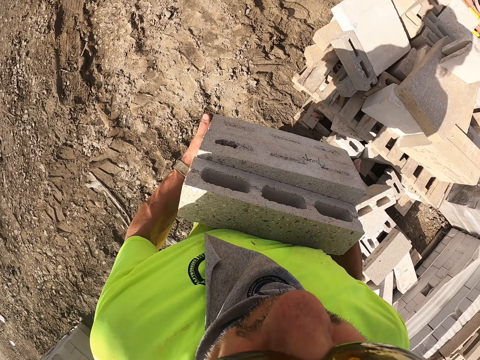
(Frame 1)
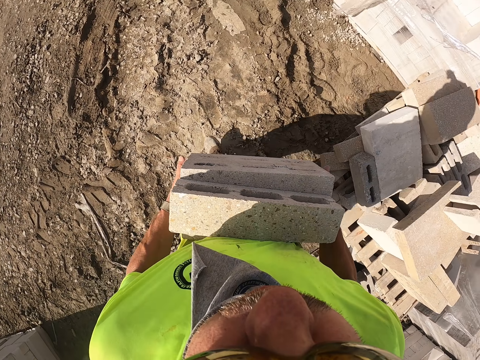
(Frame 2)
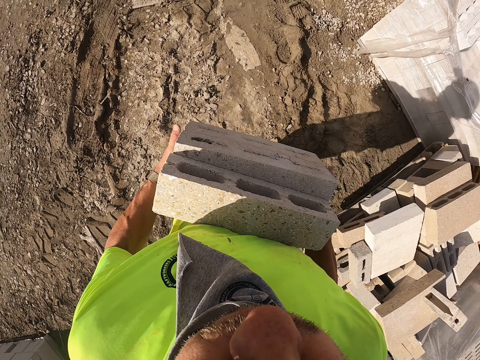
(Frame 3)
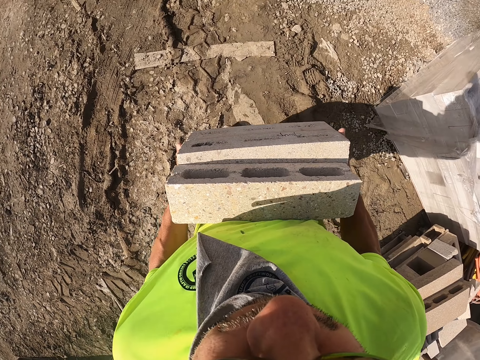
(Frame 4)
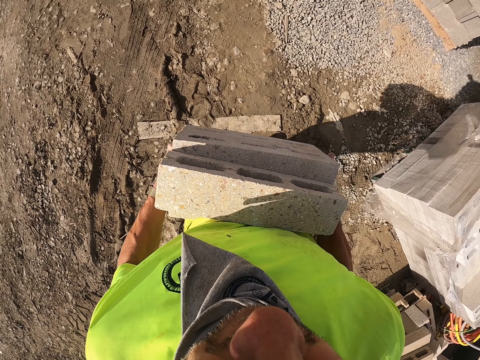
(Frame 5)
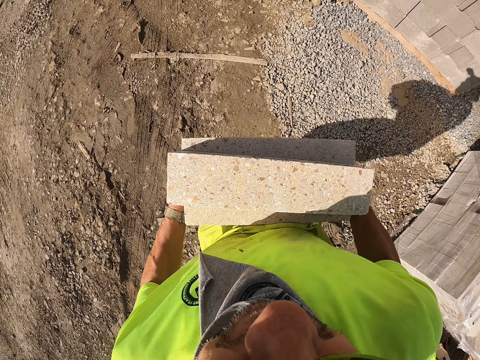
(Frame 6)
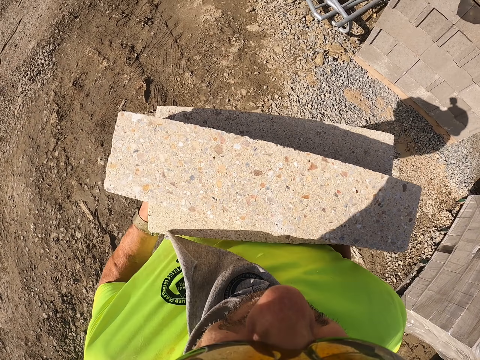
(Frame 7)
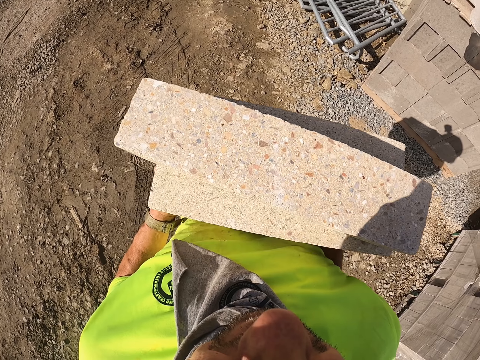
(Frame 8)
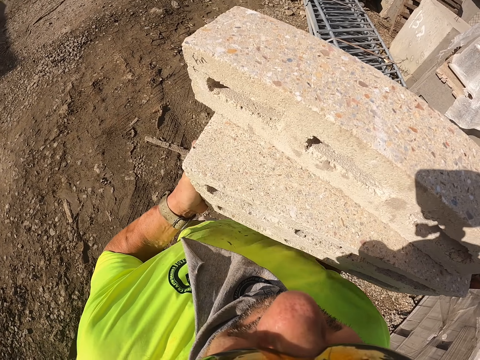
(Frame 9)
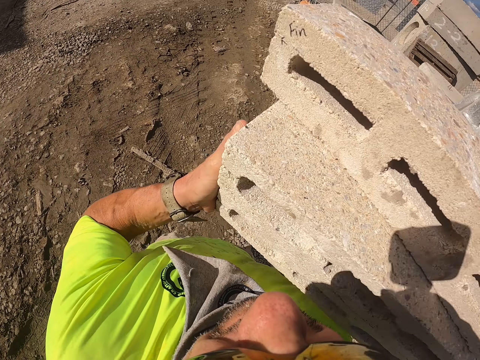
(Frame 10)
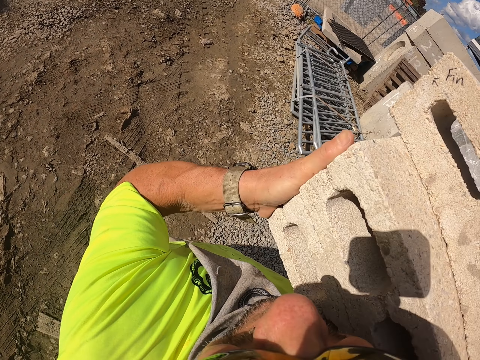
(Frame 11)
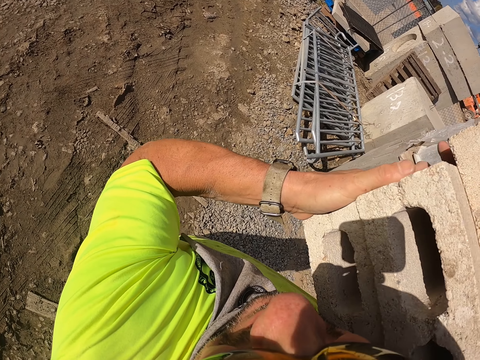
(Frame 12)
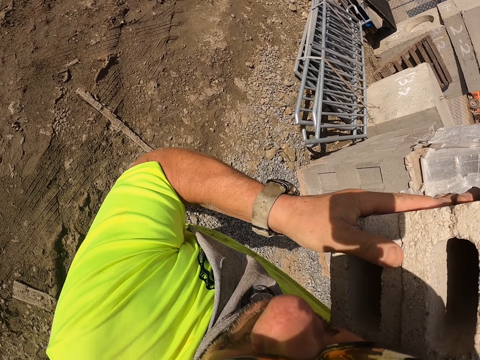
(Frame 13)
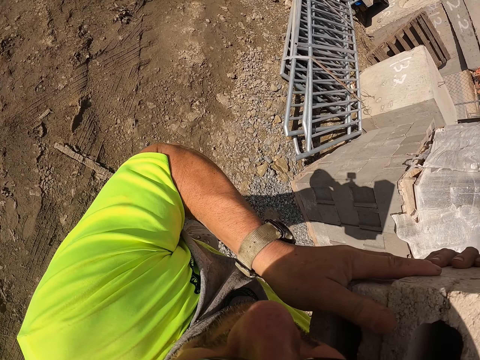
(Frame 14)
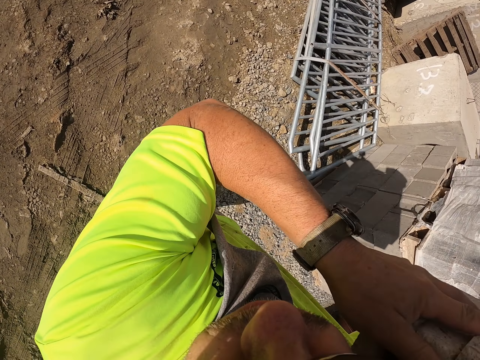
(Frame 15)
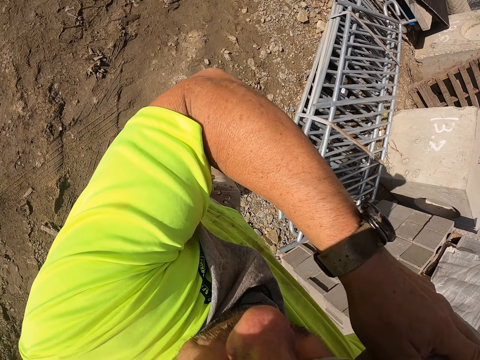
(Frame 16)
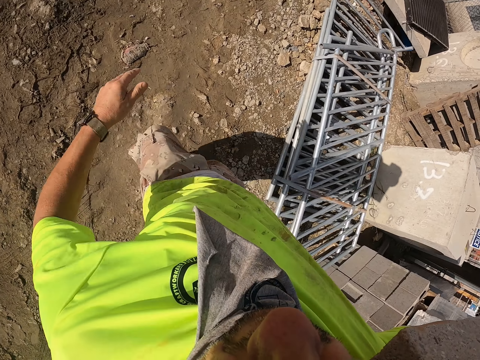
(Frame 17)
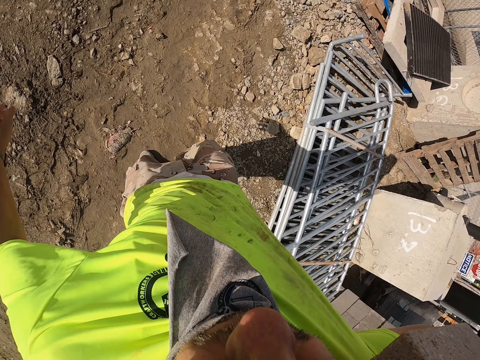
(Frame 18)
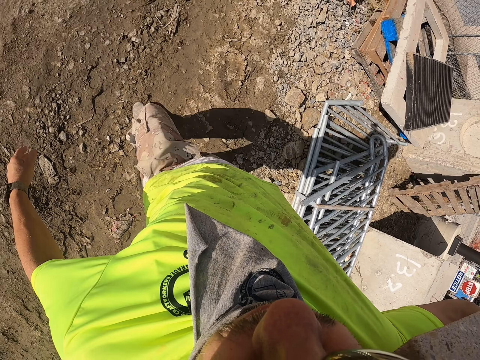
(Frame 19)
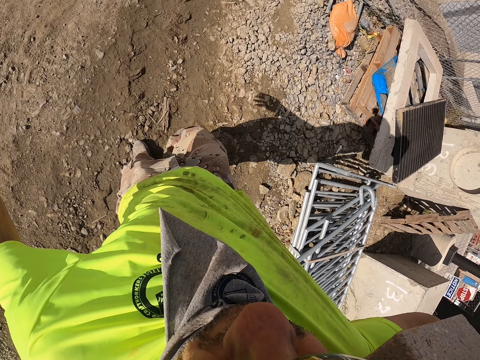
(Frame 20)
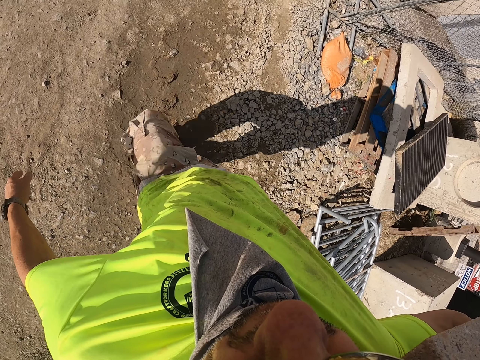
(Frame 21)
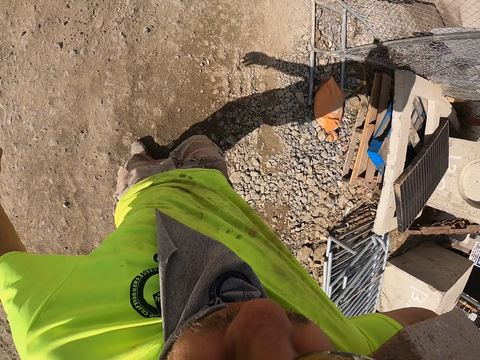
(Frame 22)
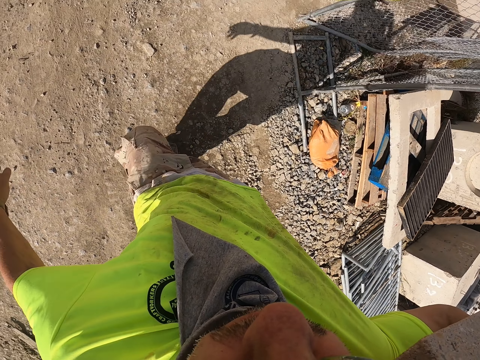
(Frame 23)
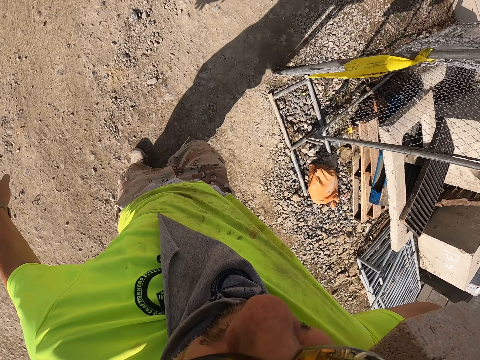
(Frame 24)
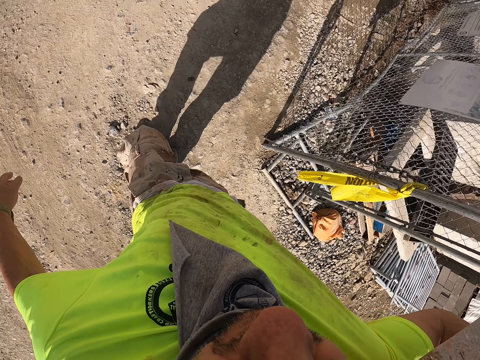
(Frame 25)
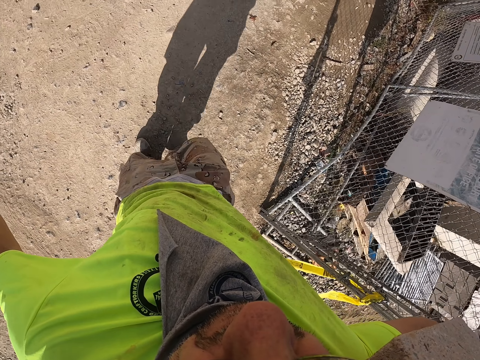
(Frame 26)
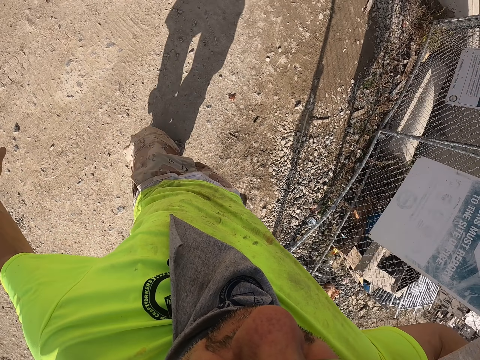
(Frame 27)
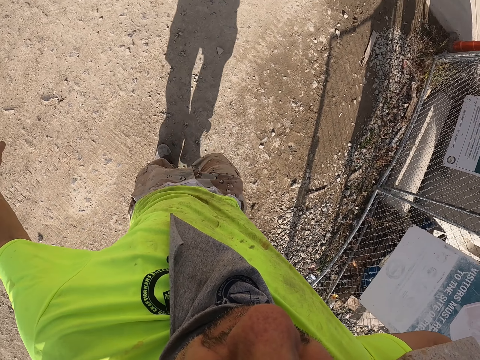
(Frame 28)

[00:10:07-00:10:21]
The camera wearer walks around the construction site. He walks away from the bricks. He puts the bricks on his shoulders. He walks around the construction site. He walks on the brickfield.

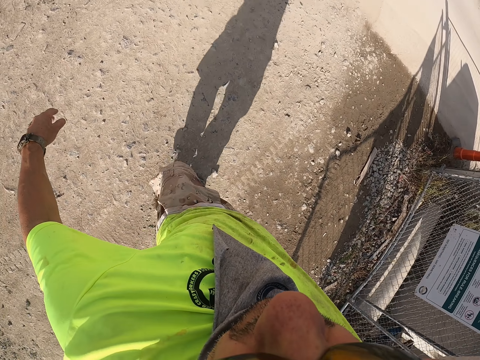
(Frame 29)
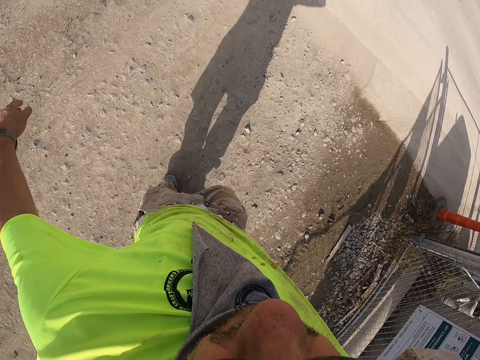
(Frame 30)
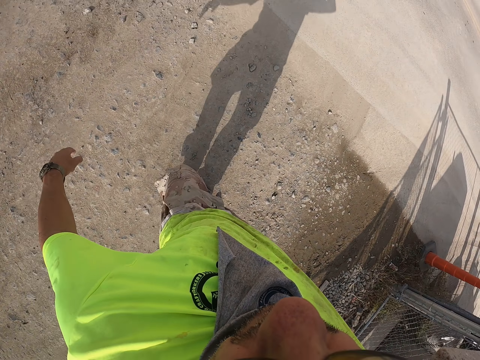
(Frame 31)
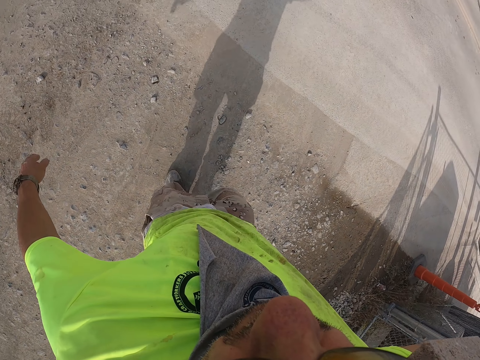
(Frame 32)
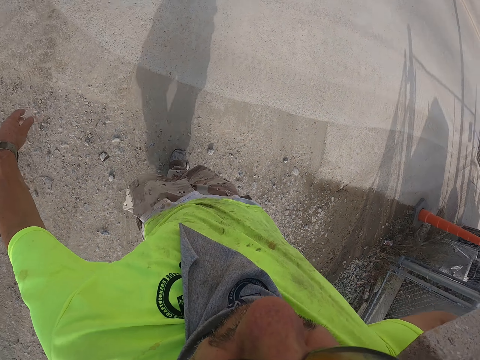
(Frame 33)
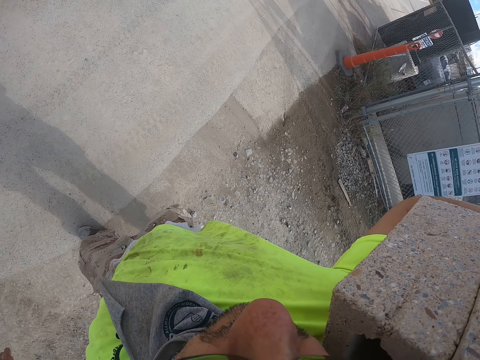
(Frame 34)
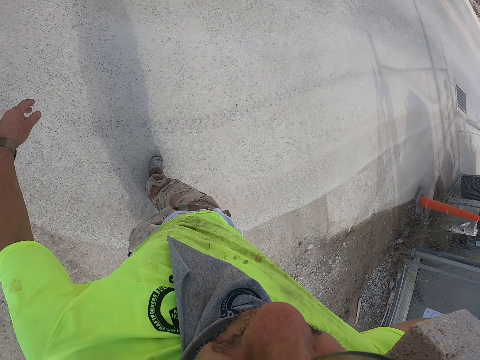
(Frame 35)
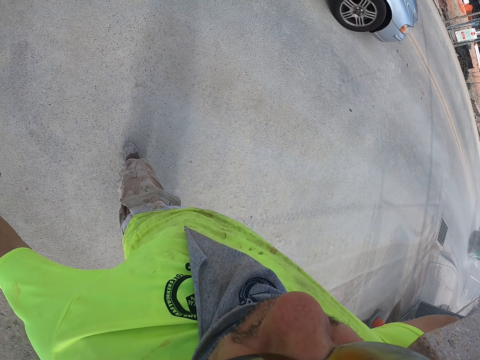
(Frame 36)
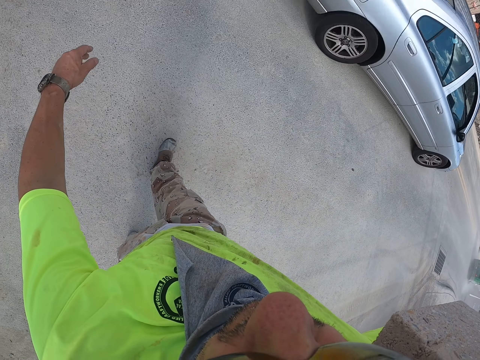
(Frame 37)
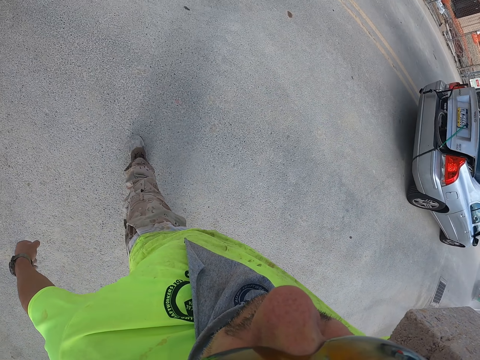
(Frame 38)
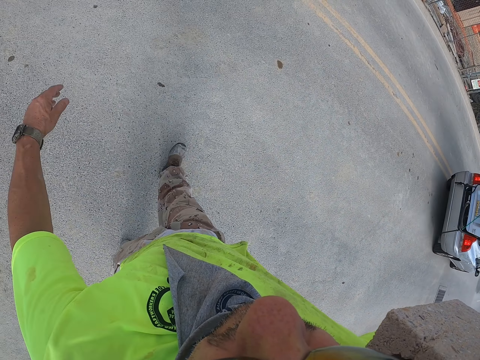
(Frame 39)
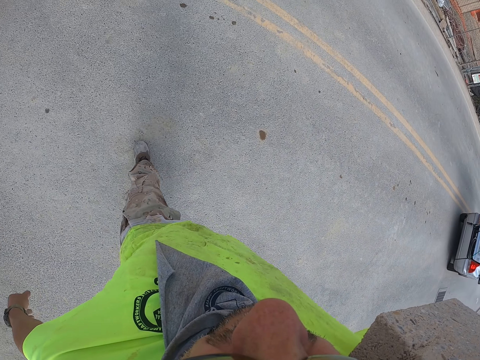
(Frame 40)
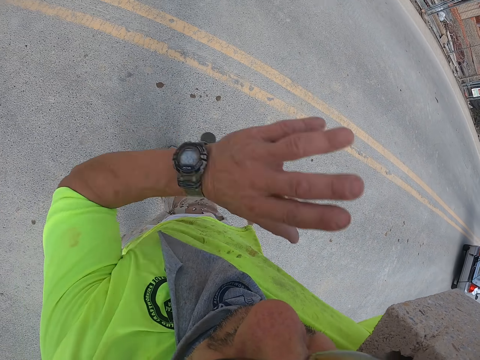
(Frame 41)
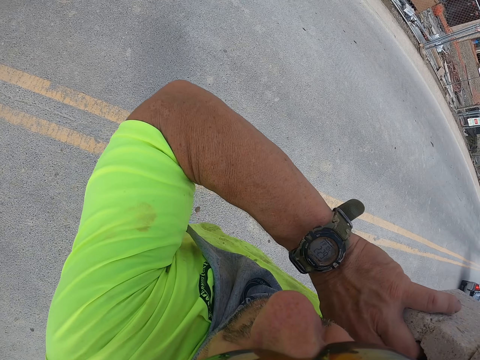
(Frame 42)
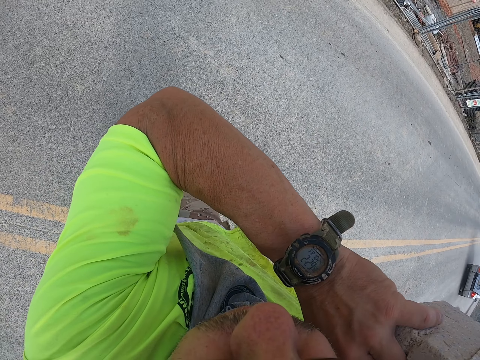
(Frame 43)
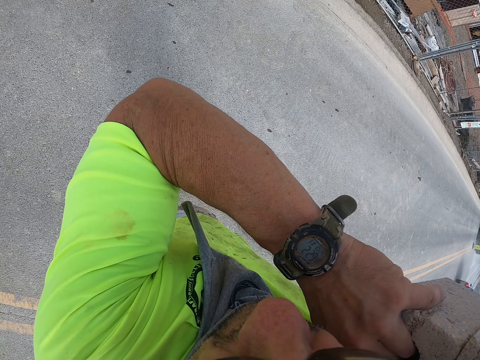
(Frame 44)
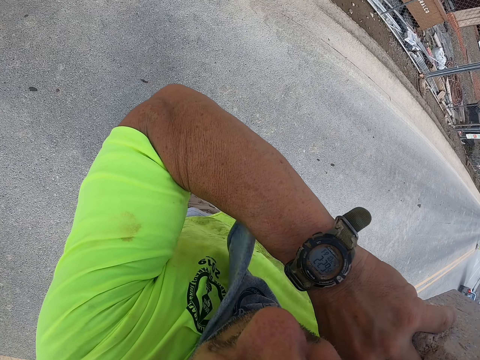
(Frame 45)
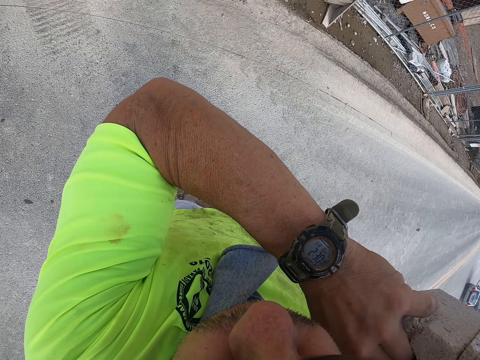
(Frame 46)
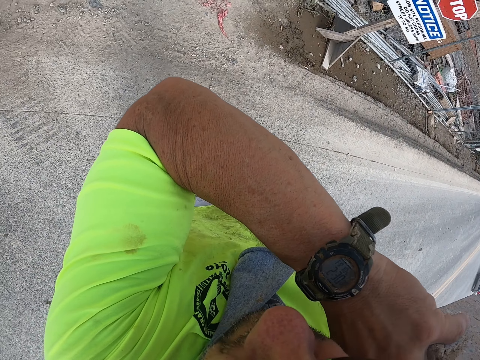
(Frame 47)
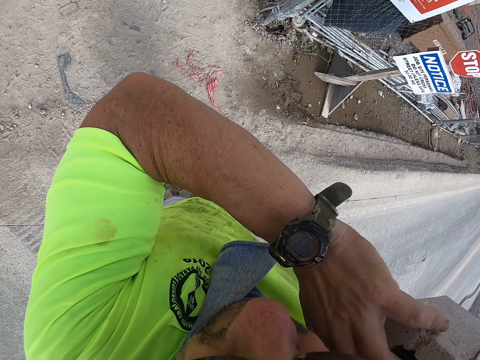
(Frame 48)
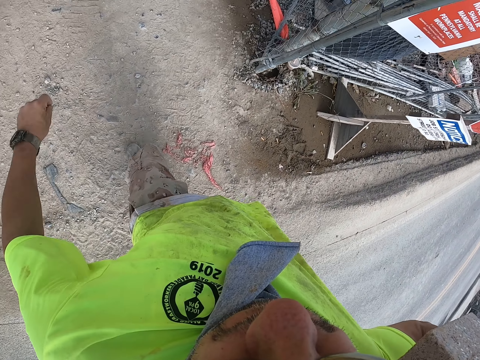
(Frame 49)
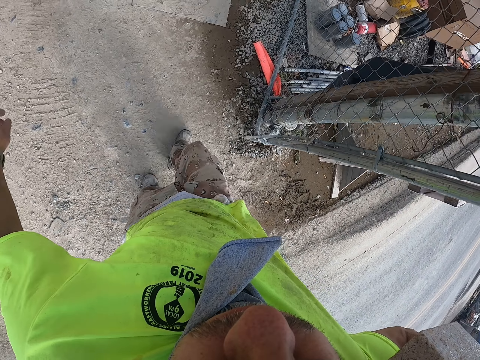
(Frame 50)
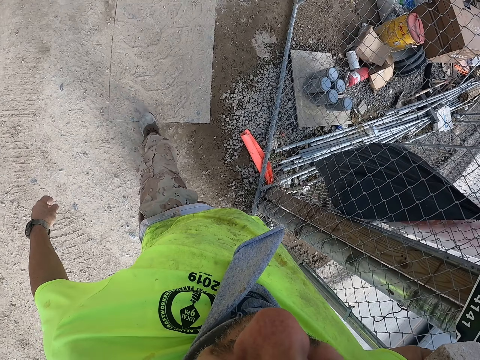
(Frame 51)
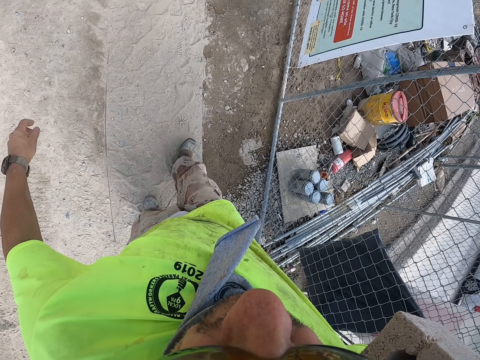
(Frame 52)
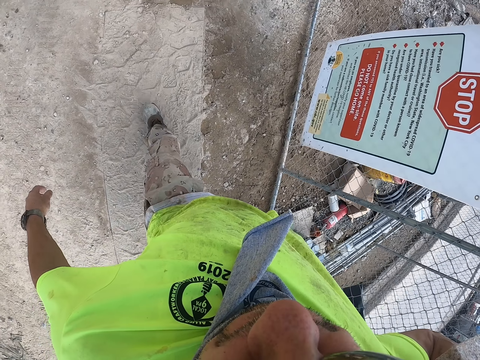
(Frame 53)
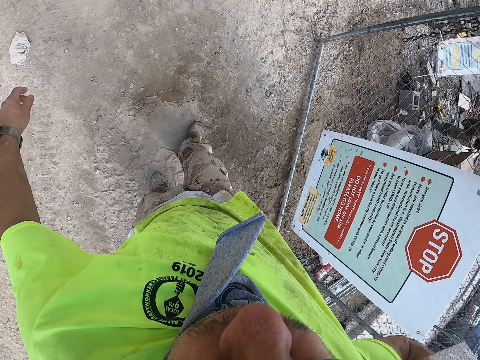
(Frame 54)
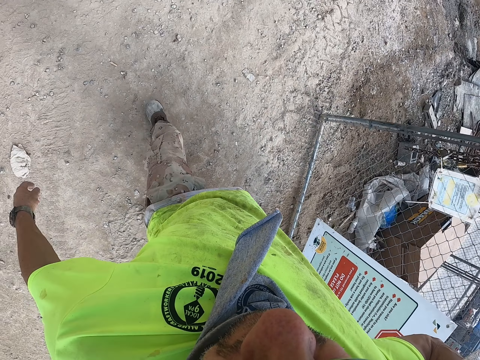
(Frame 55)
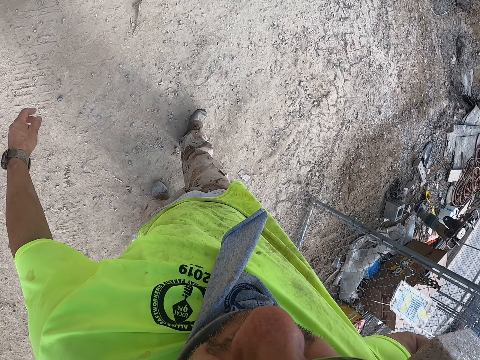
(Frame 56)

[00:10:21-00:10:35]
The camera wearer looks around the road. He crosses the road. He lifts his hand. He holds the bricks with both hands. He walks around the construction site. He removes his hand from the bricks. He puts down his hand. He walks around the construction site. He walks beside the fence.
